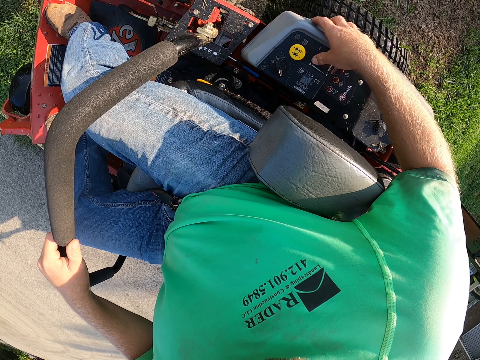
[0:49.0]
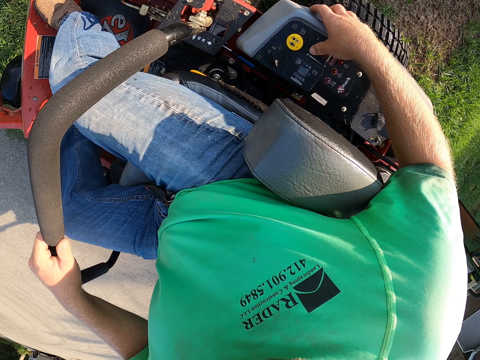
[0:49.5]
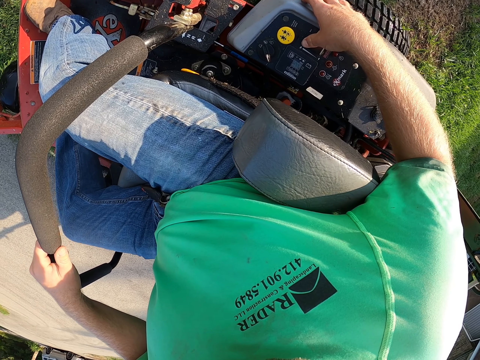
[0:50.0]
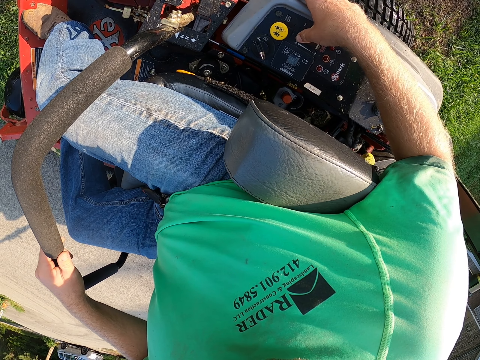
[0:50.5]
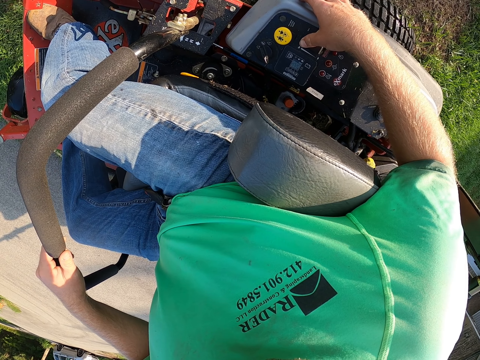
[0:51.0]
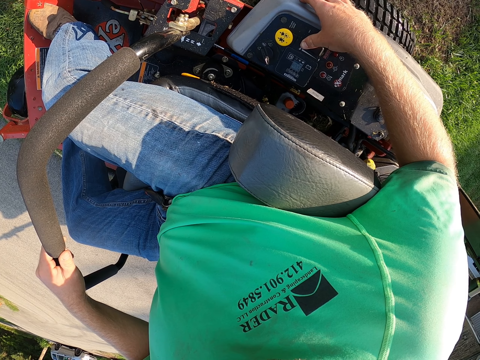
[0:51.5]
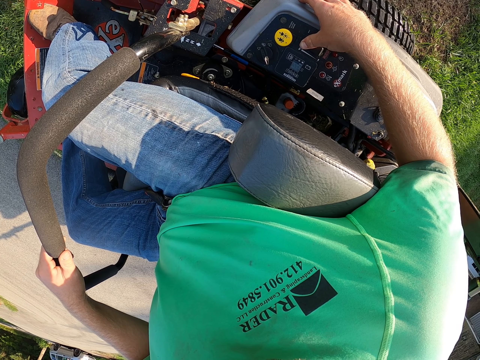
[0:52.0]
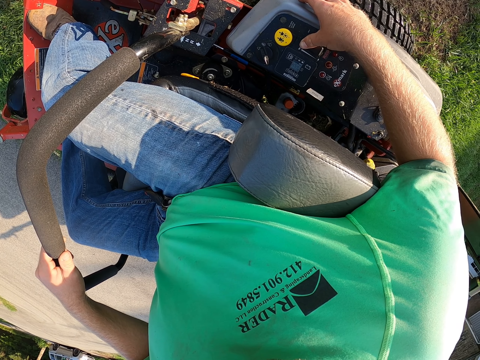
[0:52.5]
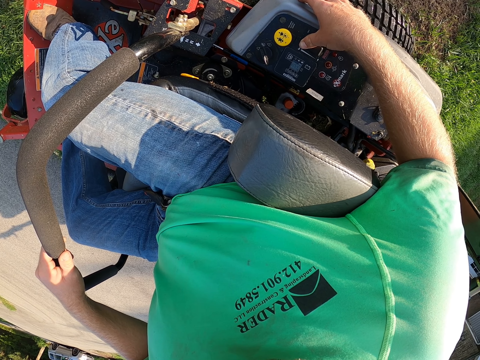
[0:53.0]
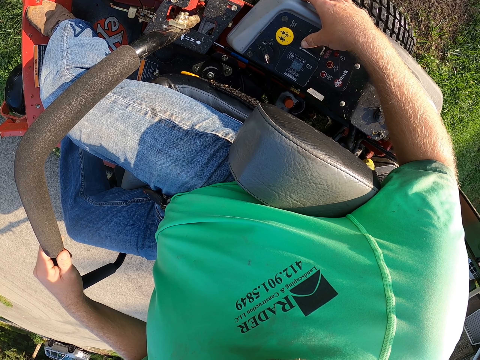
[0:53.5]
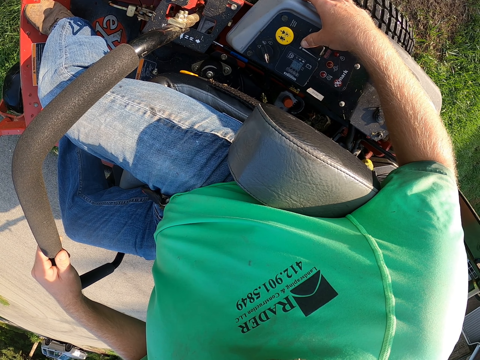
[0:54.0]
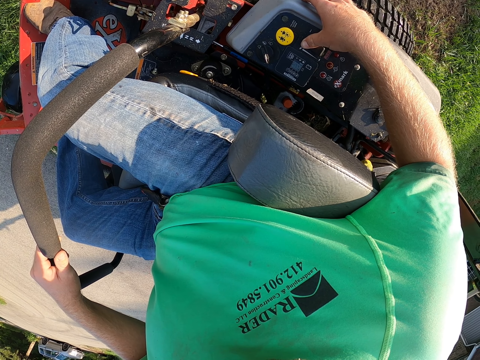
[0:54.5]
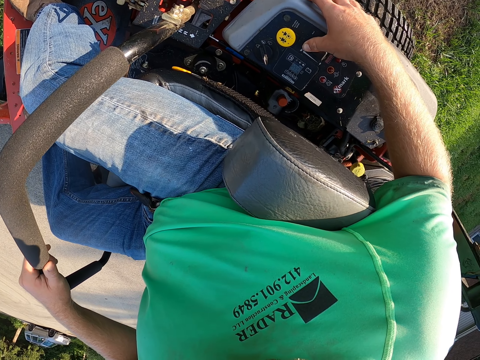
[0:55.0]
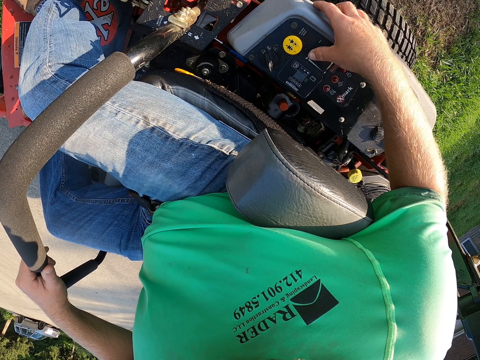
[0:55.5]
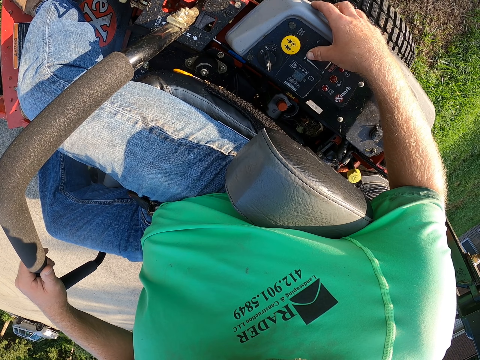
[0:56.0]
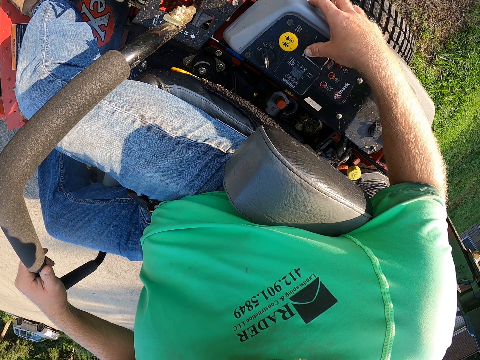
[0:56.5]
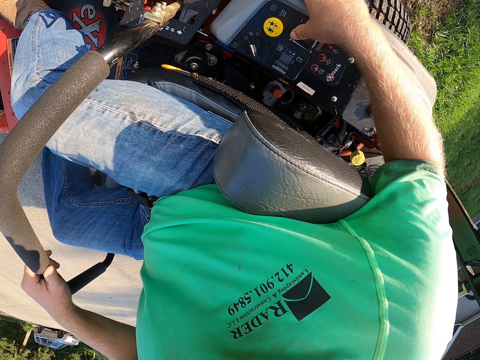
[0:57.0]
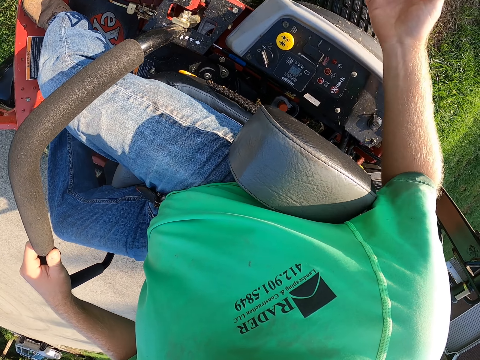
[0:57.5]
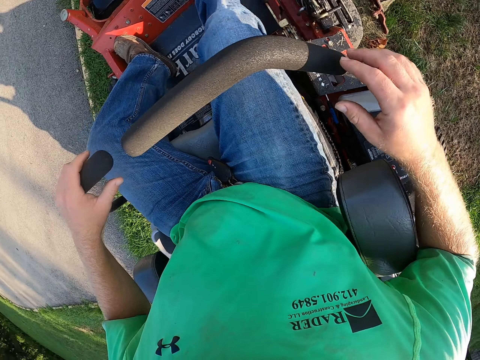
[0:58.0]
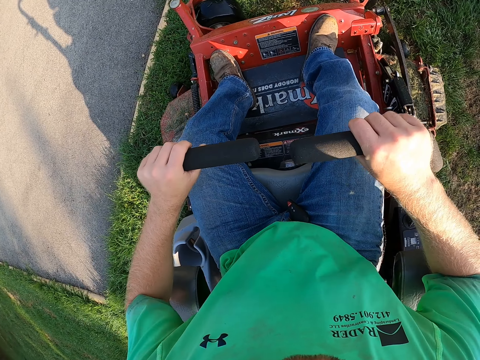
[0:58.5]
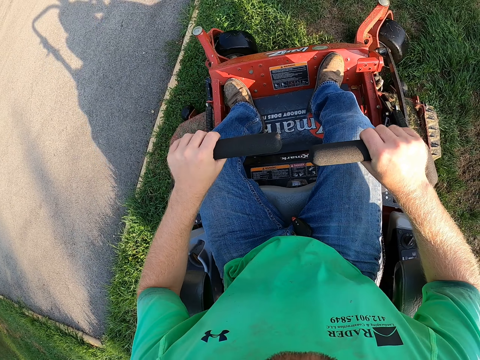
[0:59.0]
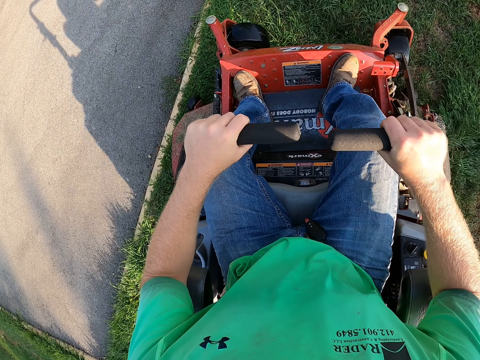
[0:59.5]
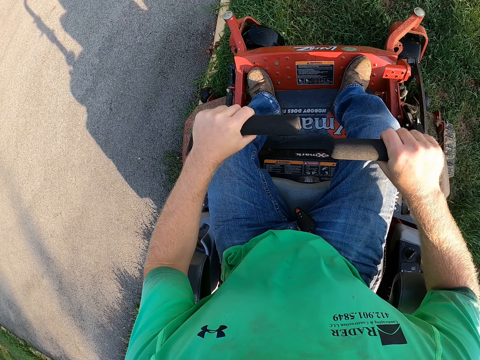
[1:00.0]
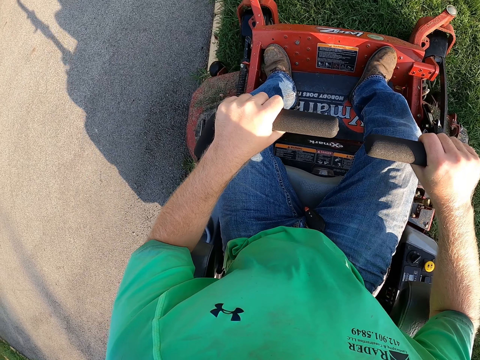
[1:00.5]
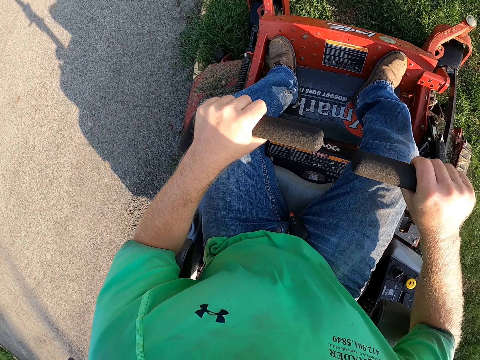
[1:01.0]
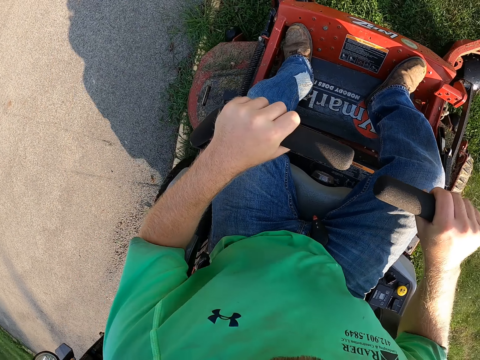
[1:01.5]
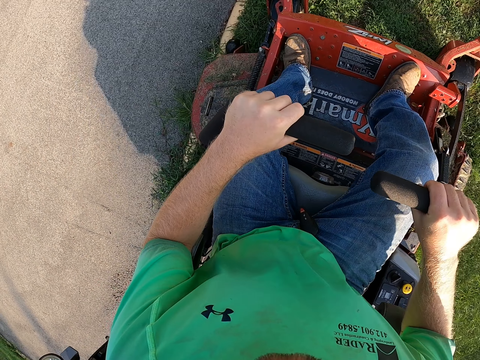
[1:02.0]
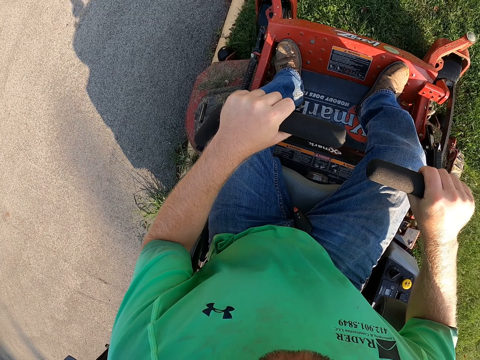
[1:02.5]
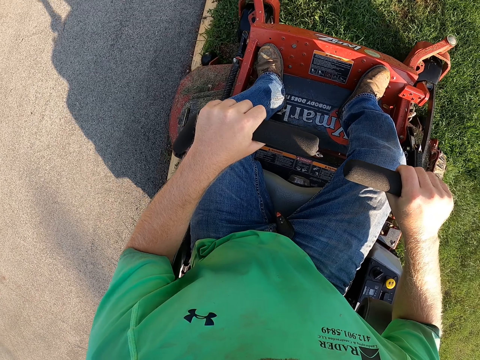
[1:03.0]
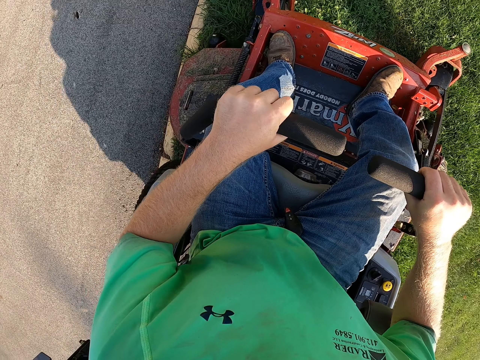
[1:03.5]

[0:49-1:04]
The camera wearer mows the lawn with the lawn mower.

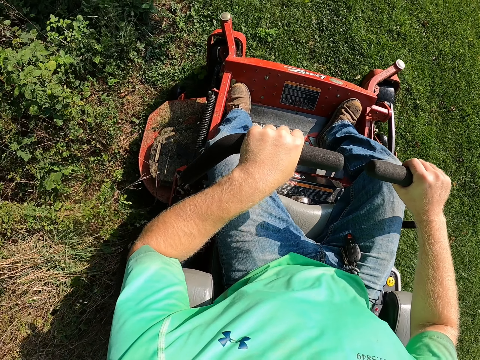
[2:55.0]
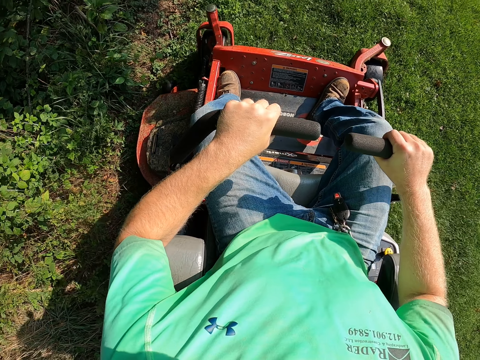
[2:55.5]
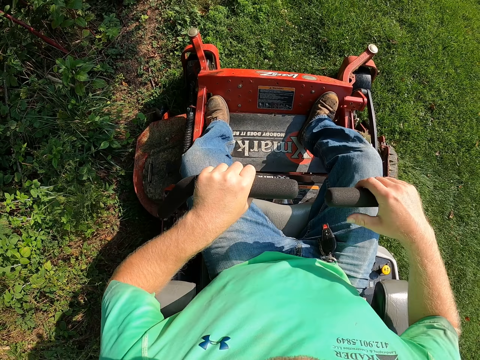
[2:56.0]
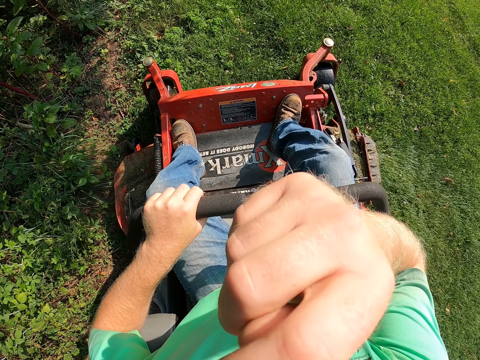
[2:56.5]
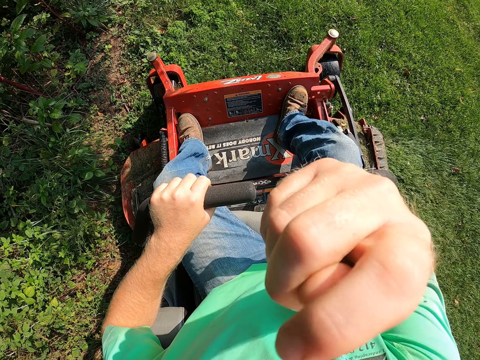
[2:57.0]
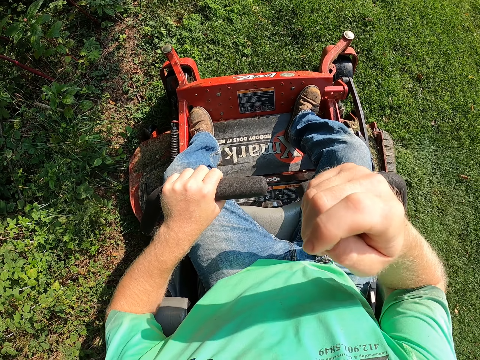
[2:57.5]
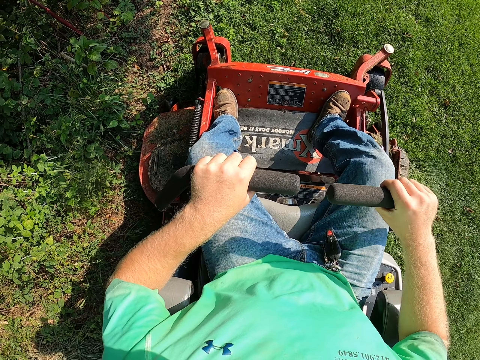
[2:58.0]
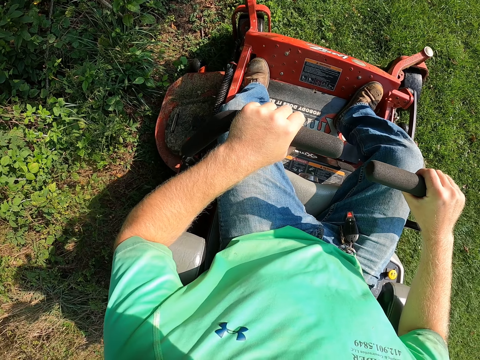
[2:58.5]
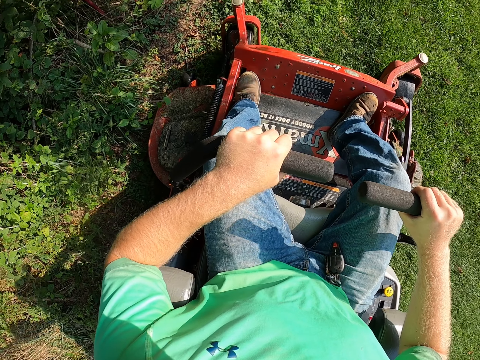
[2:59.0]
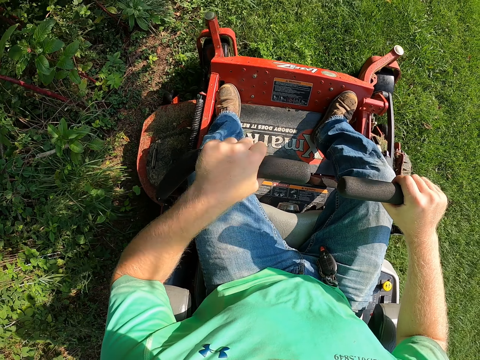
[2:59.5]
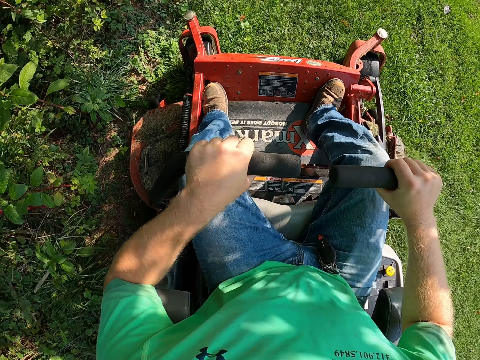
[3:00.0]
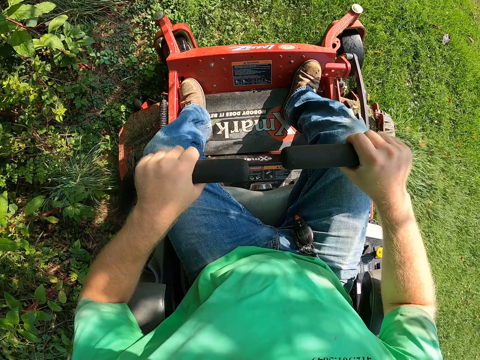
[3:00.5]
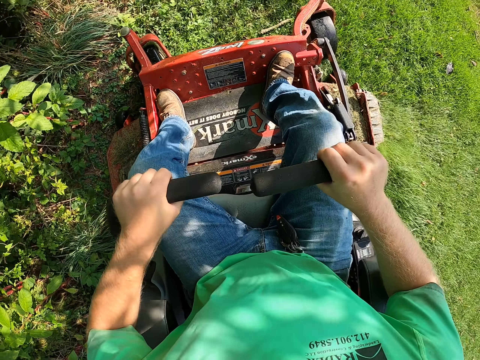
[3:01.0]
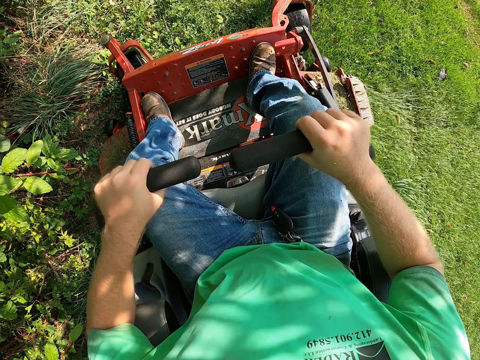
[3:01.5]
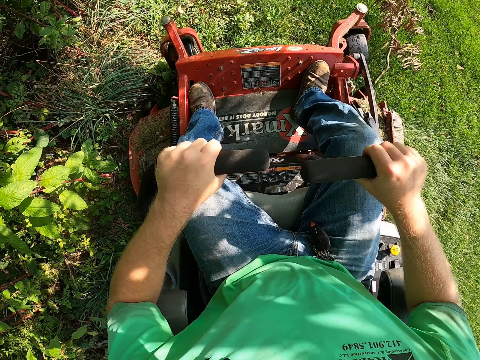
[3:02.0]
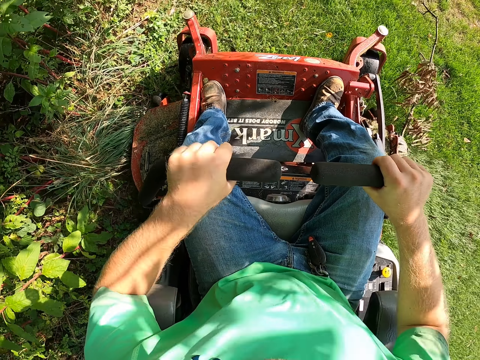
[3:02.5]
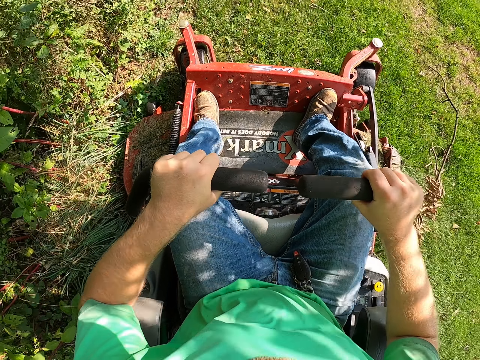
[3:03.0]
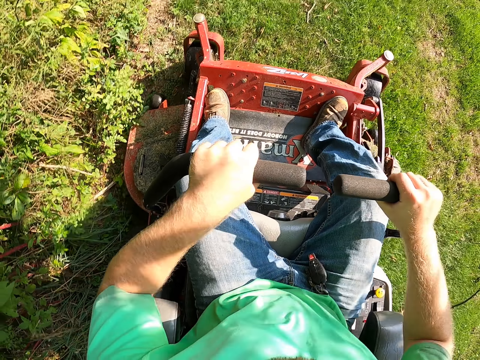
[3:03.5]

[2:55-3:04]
The camera wearer touches his nose with his right hand. He mows the lawn with the lawn mower.

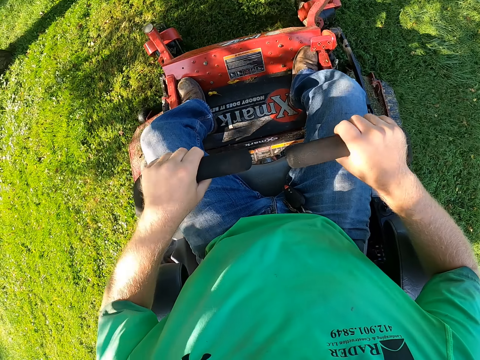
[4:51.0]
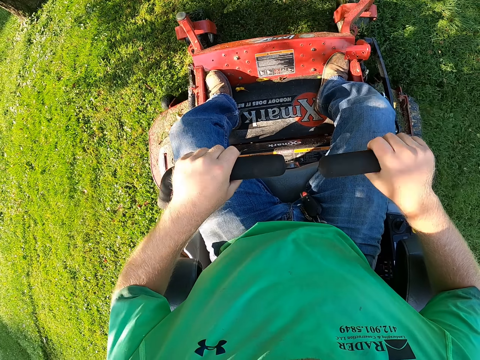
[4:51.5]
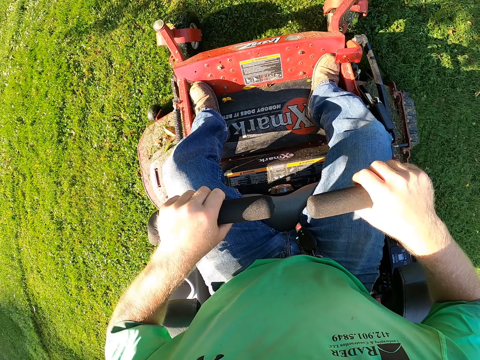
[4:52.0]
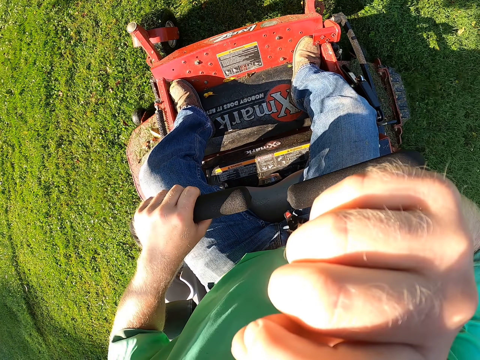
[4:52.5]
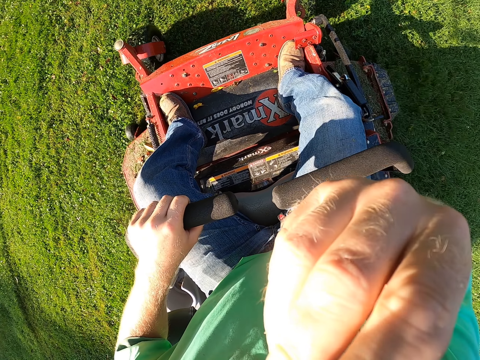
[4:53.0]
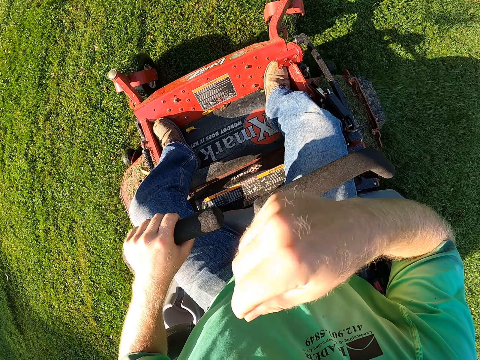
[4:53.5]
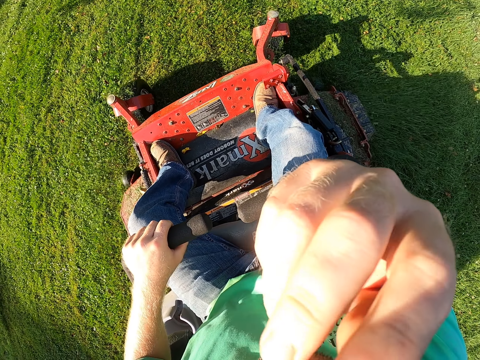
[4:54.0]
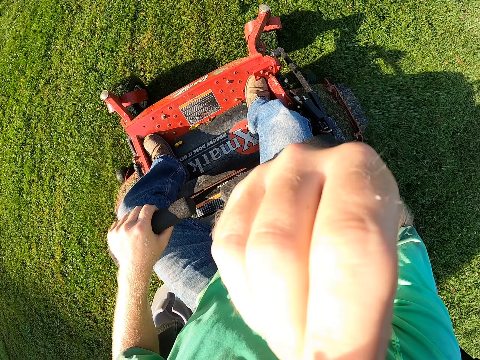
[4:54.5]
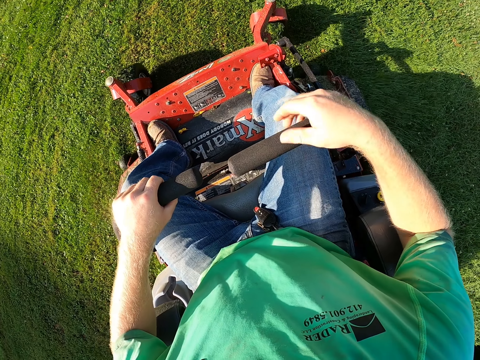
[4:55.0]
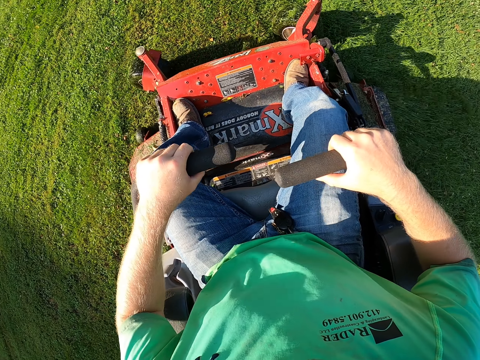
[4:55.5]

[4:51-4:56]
The camera wearer touches his face with his right hand. He cuts grass with the lawn mower. He drives the lawn mower with both hands.
